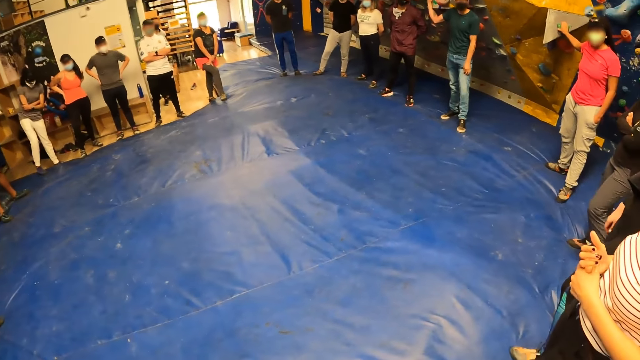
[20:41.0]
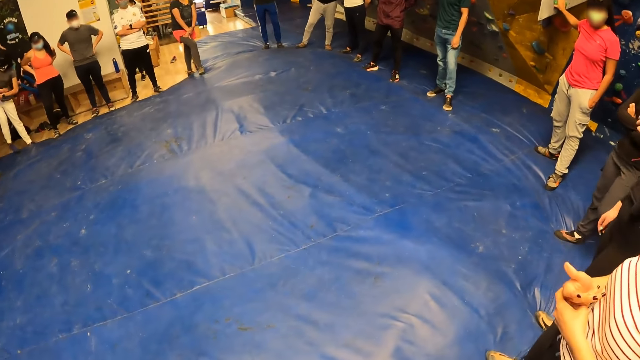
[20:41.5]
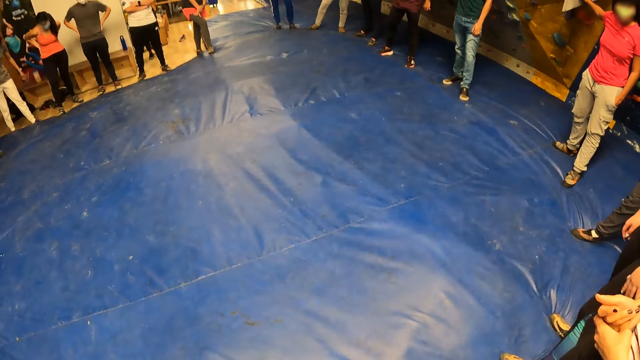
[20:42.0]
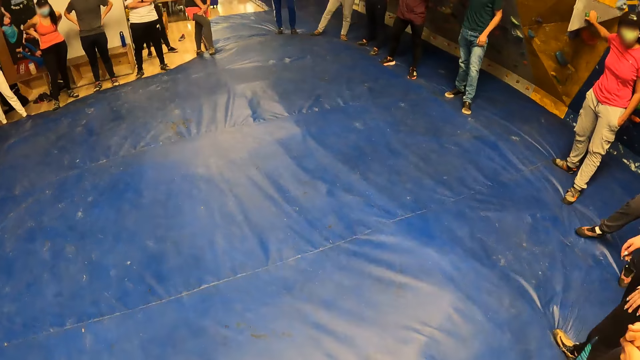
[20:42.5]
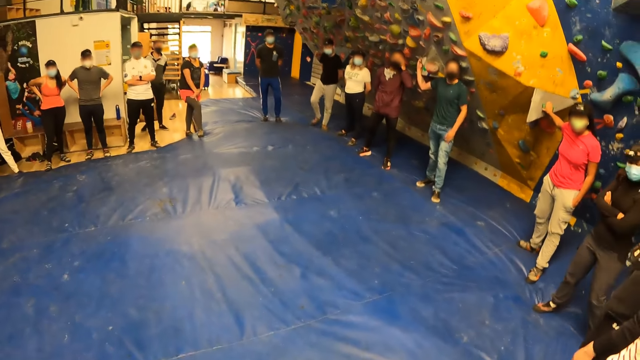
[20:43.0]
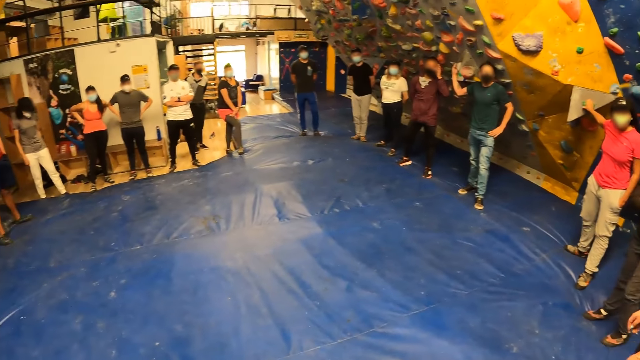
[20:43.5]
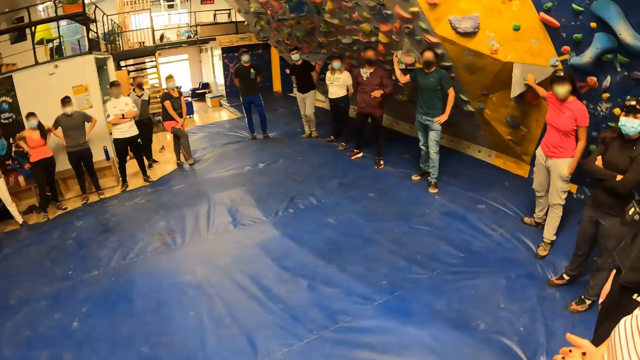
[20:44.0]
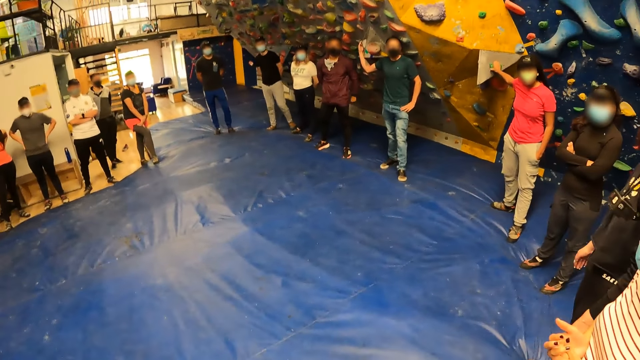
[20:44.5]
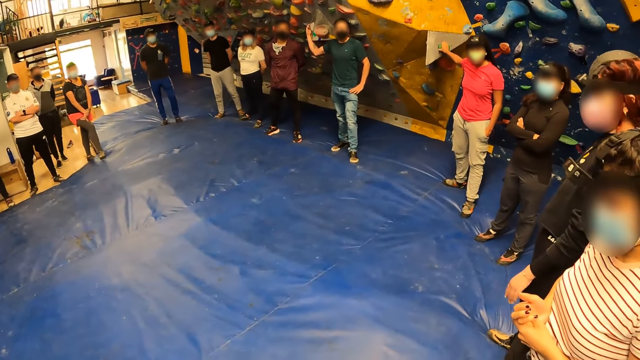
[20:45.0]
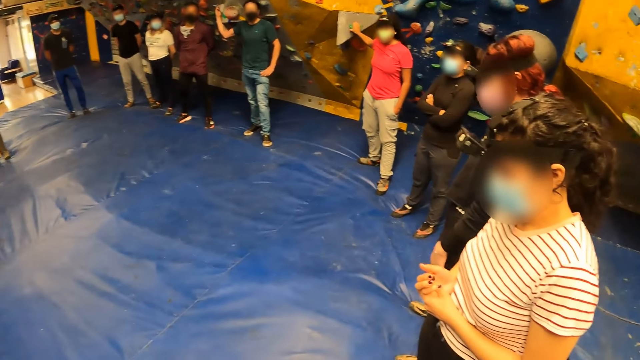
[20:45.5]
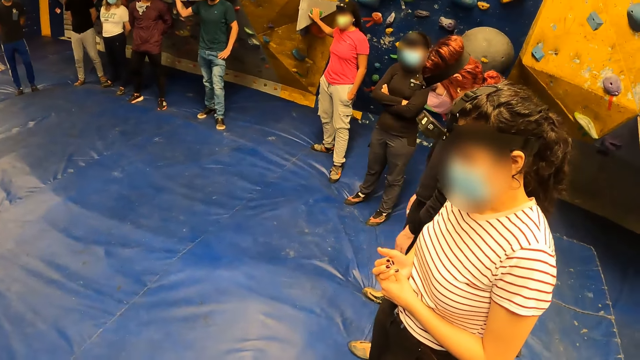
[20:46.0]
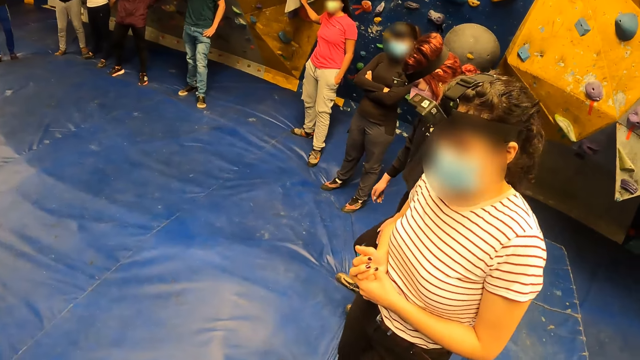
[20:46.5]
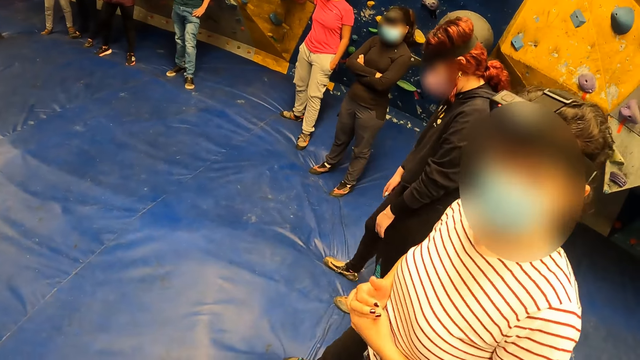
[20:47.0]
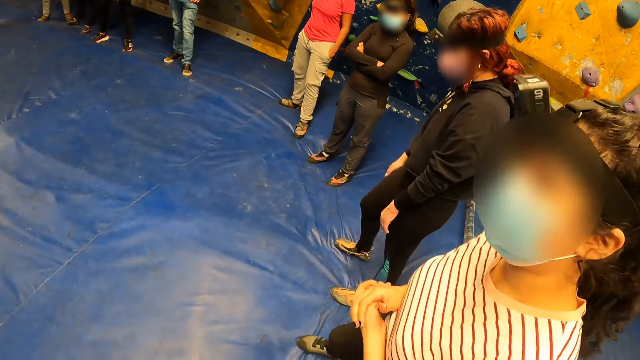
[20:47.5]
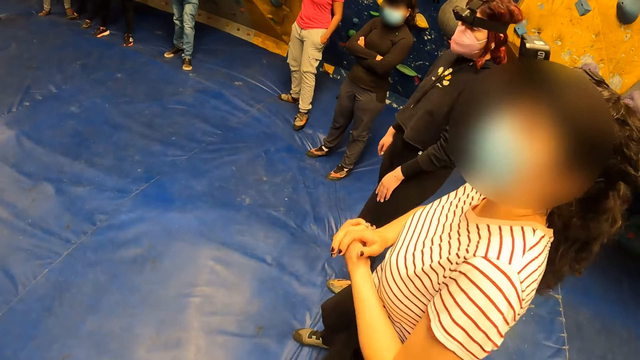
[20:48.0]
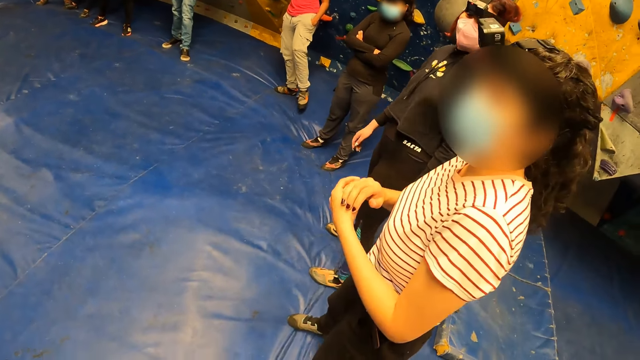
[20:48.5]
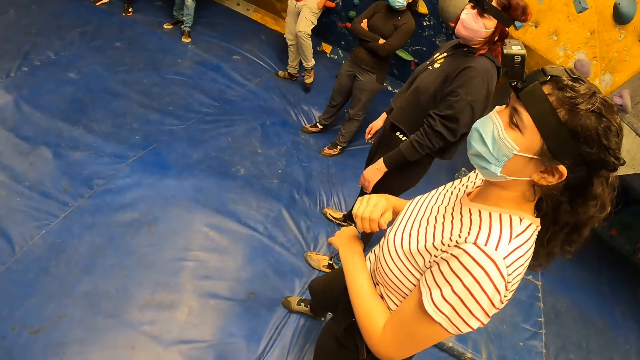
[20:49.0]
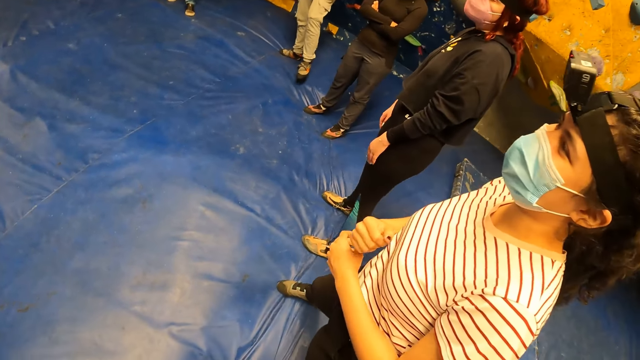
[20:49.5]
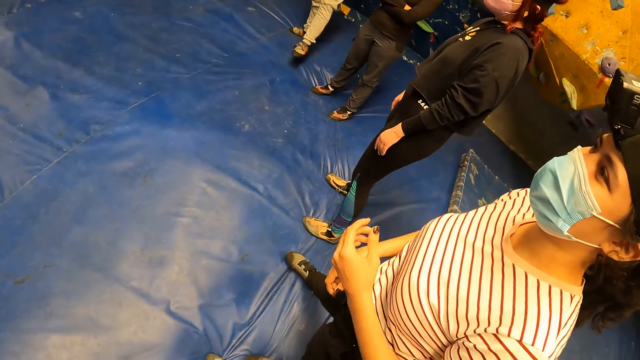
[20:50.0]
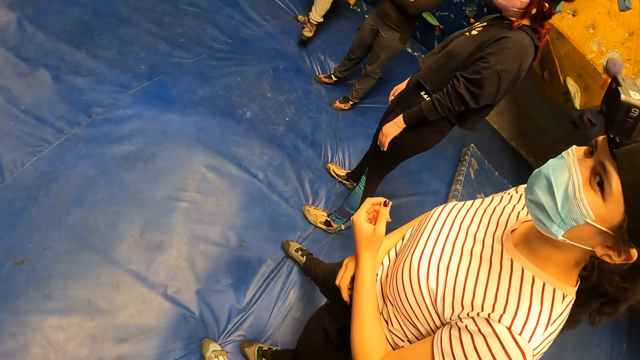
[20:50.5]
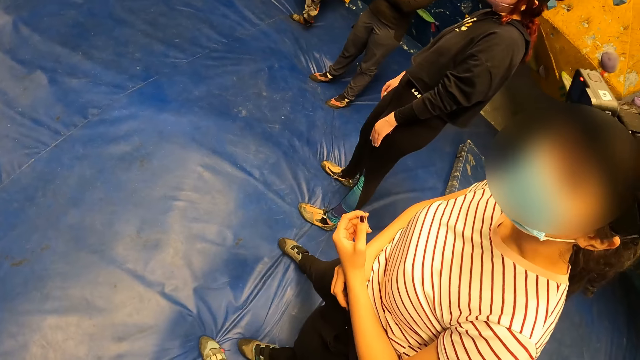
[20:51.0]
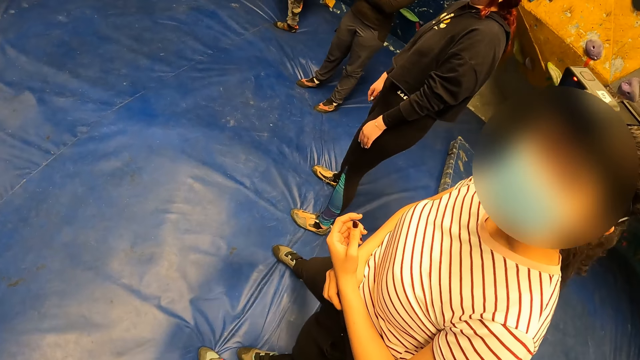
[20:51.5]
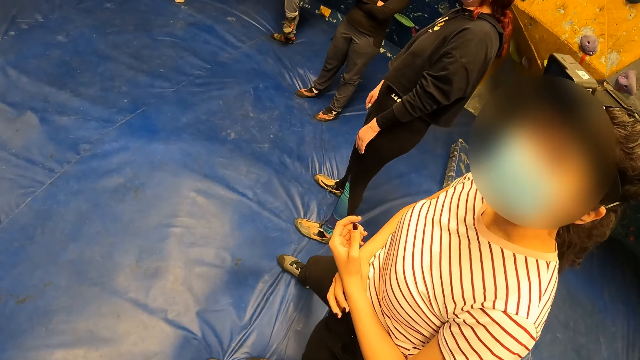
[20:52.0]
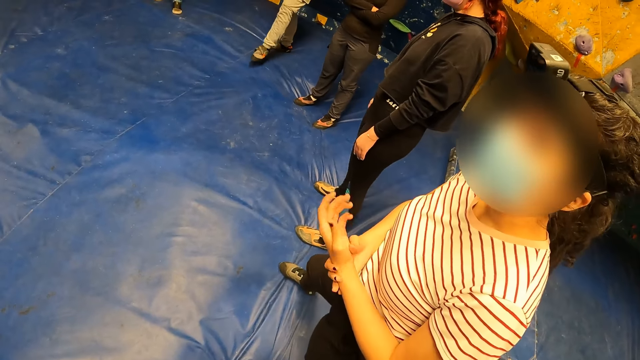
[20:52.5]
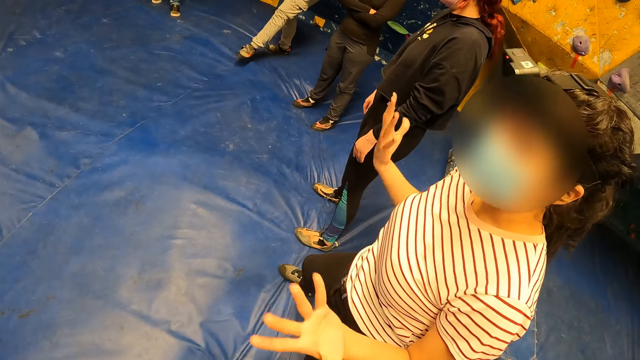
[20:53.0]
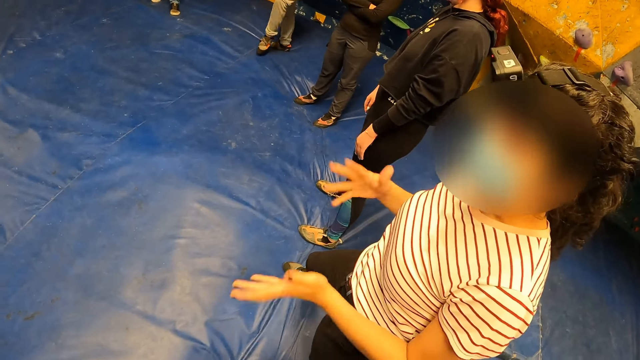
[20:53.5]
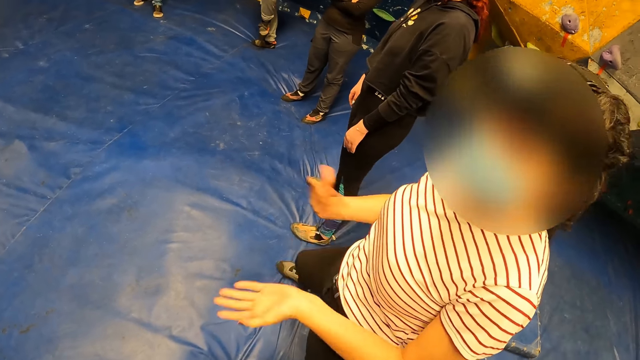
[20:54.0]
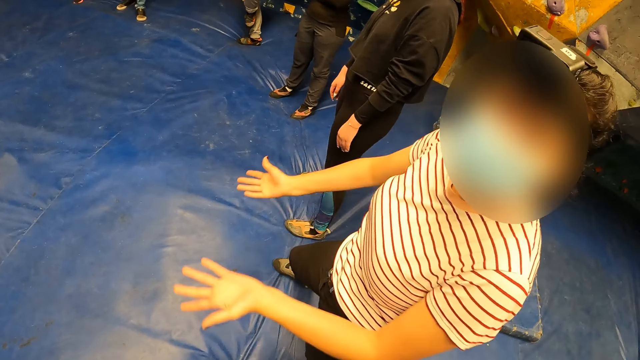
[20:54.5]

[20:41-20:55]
The camera wearer looks around a room. A lady moves around the room. The lady interacts with the camera wearer. The lady moves around the room. The lady interacts with the camera wearer.

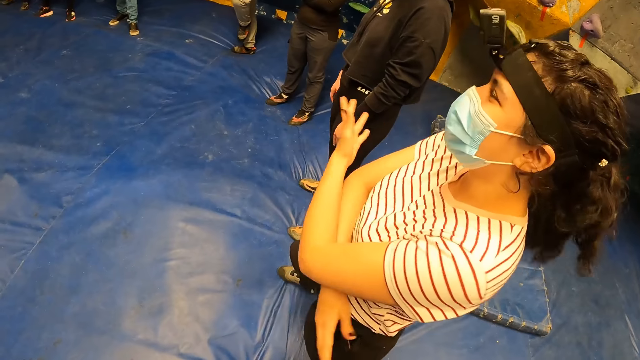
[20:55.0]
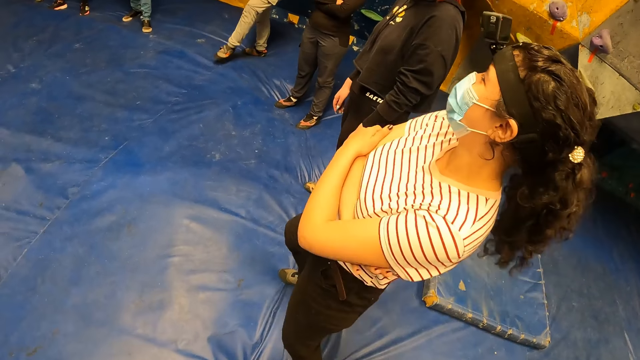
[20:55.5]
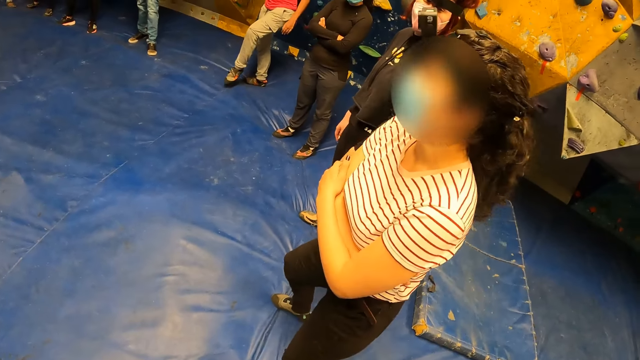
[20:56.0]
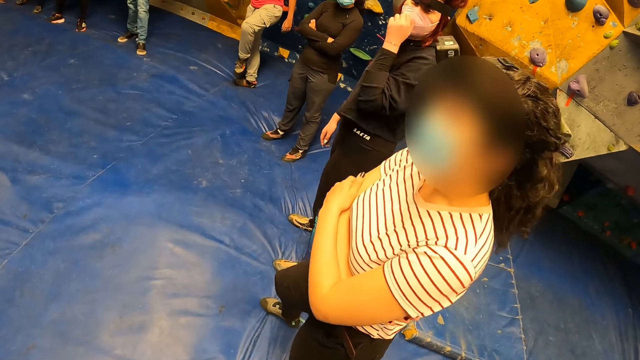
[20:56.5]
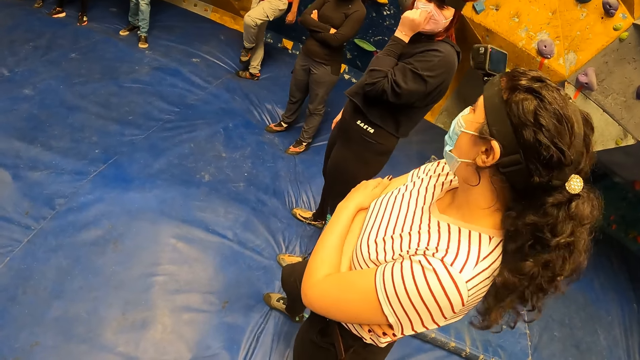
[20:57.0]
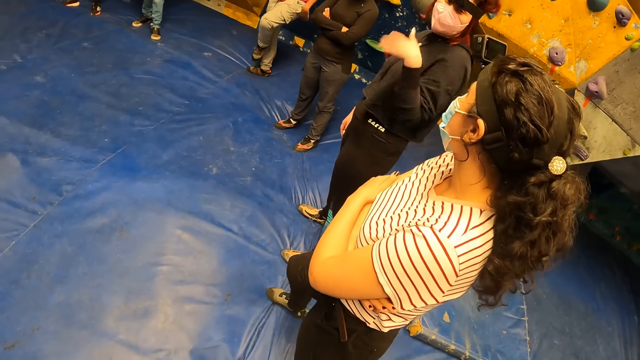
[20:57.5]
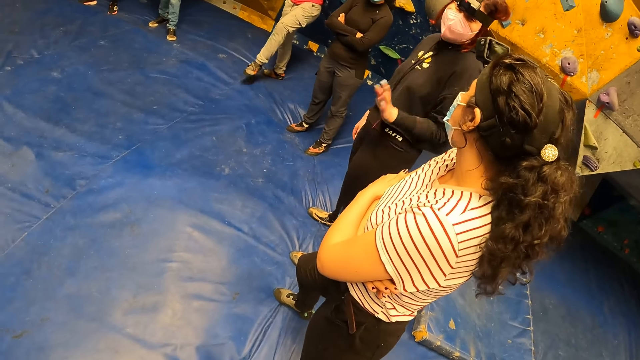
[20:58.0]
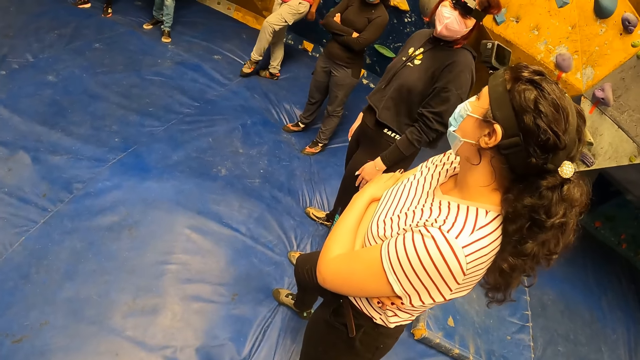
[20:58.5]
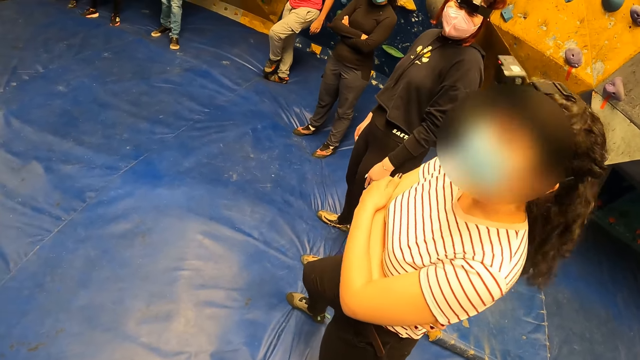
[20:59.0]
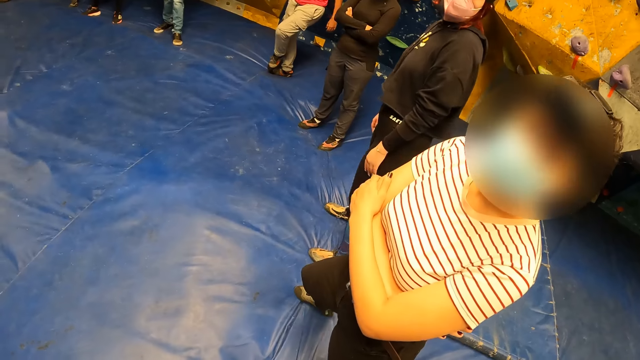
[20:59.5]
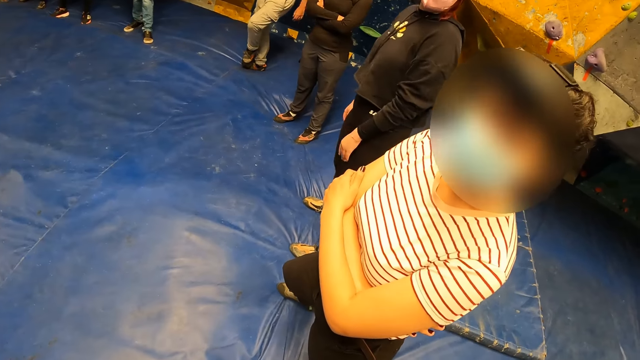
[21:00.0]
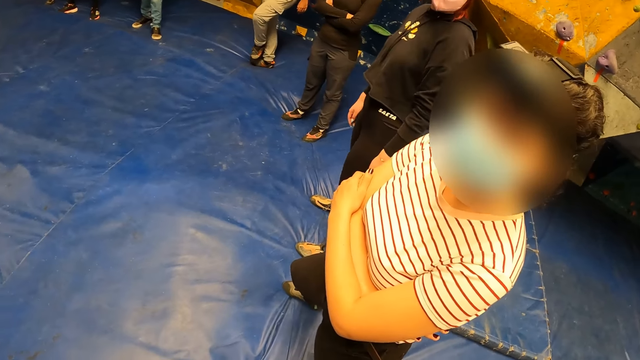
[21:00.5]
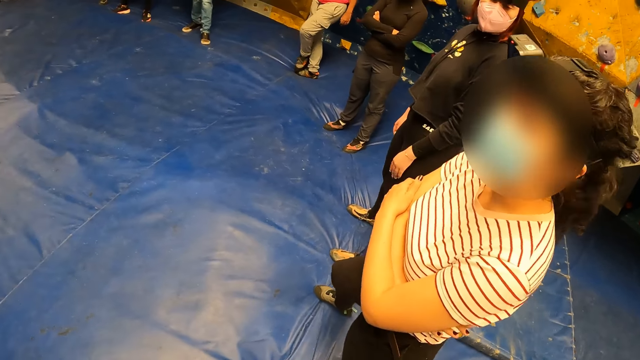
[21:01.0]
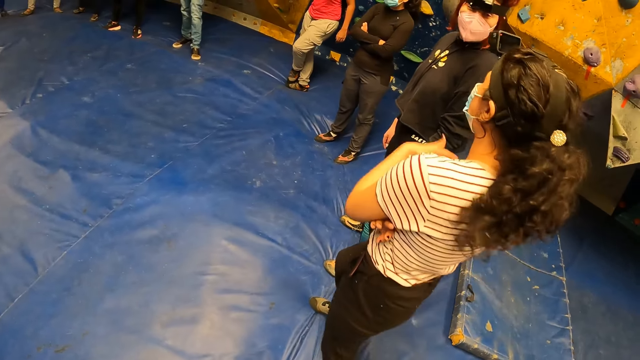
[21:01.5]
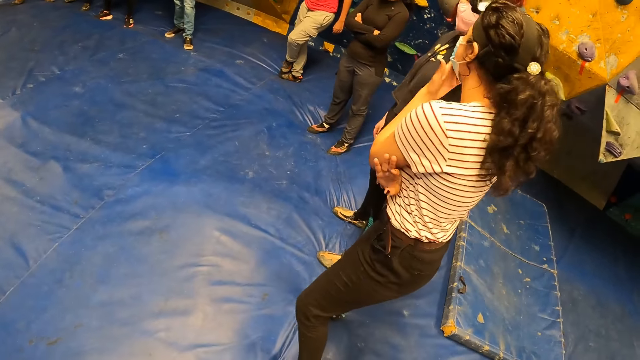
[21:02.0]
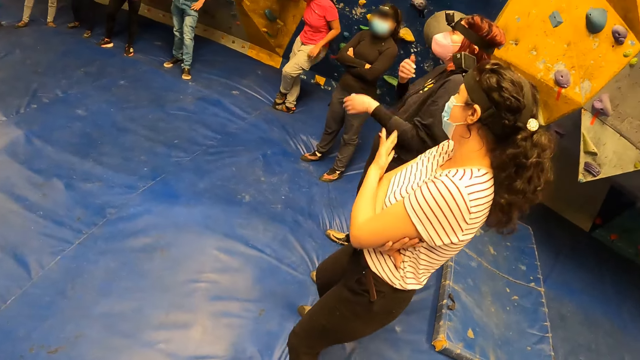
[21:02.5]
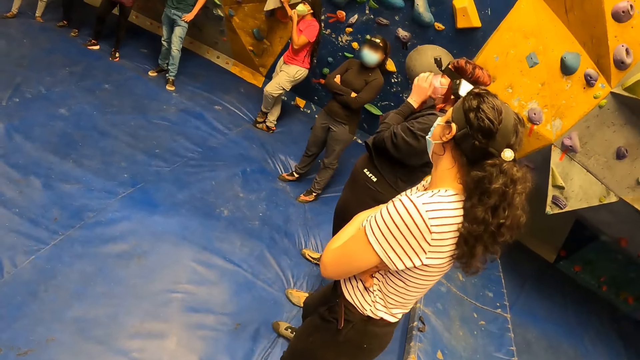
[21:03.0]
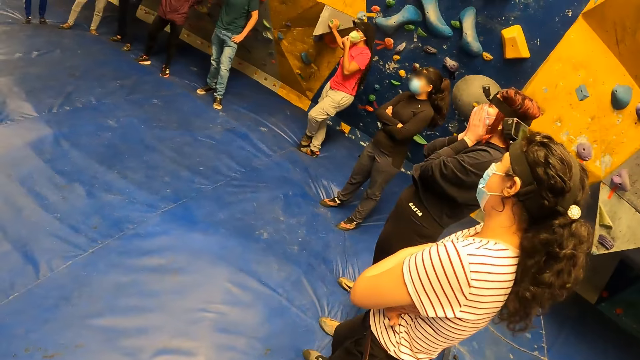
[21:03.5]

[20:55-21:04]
A lady moves around a room. The lady interacts with another lady. The first lady interacts with the camera wearer.
